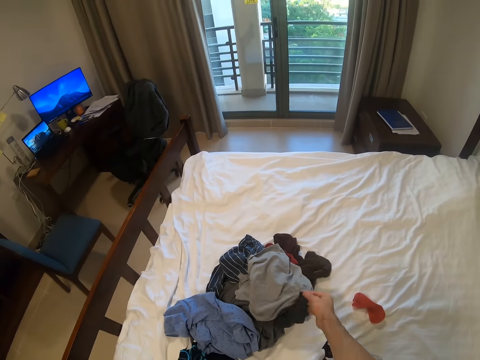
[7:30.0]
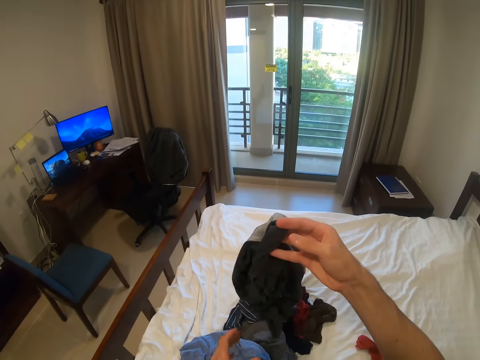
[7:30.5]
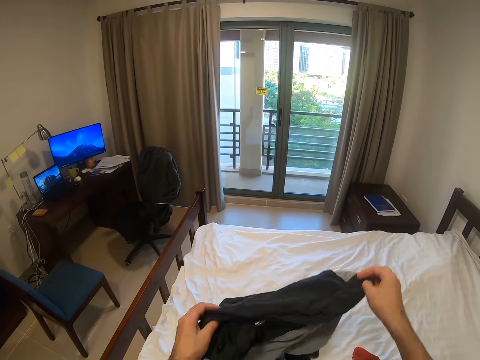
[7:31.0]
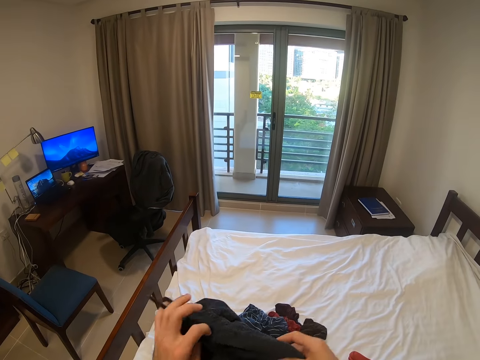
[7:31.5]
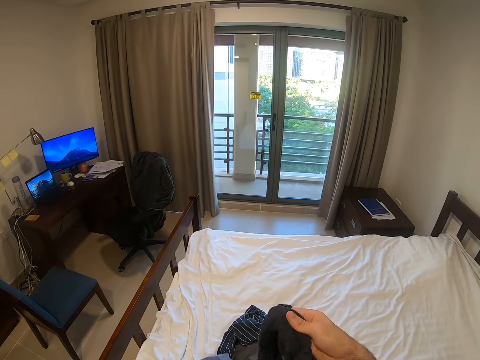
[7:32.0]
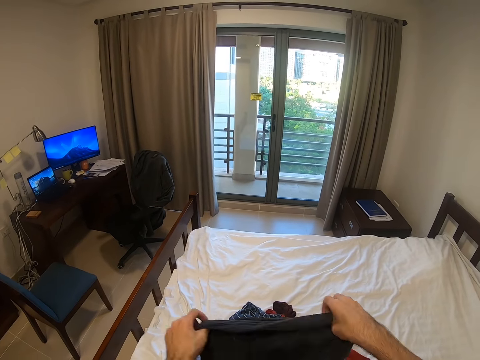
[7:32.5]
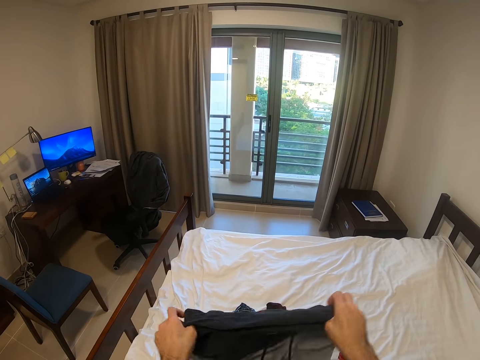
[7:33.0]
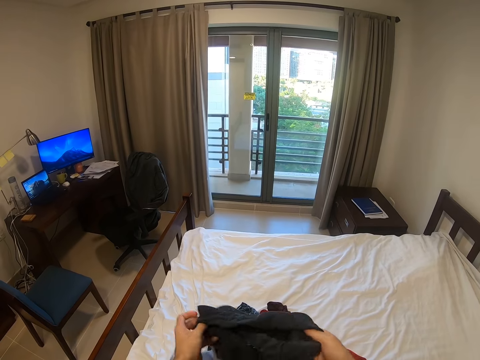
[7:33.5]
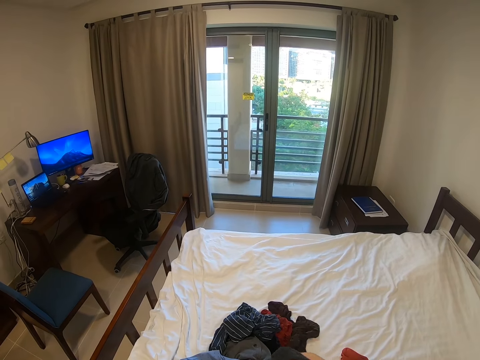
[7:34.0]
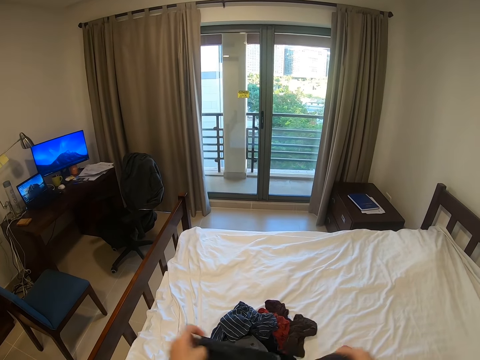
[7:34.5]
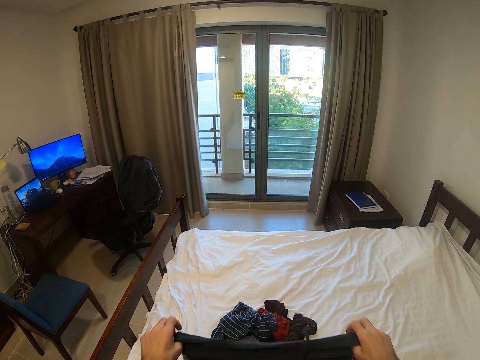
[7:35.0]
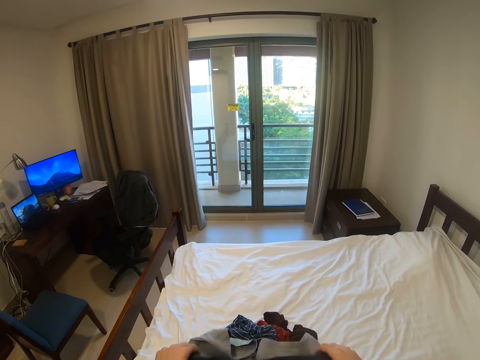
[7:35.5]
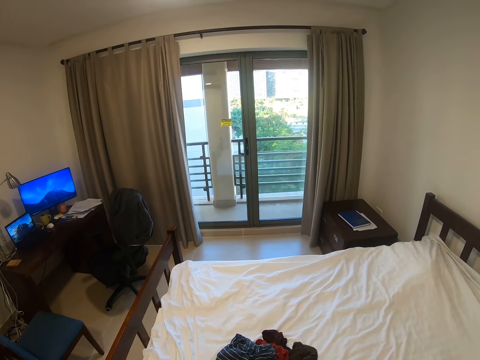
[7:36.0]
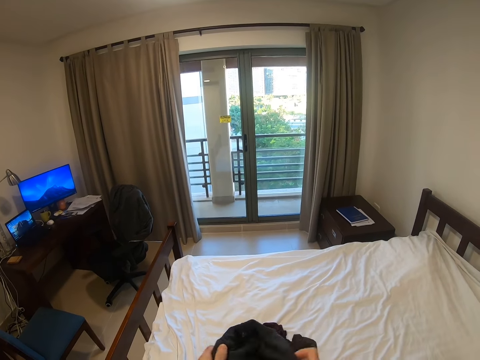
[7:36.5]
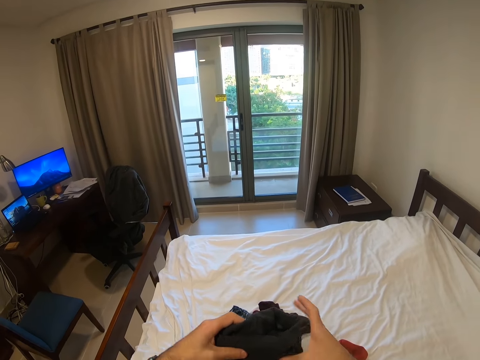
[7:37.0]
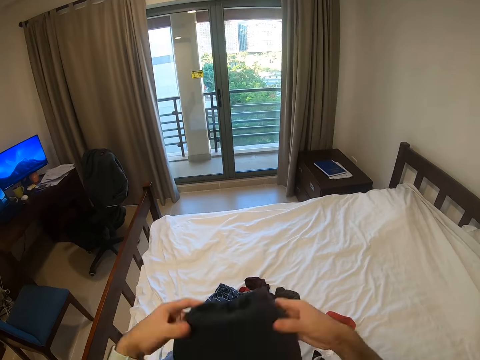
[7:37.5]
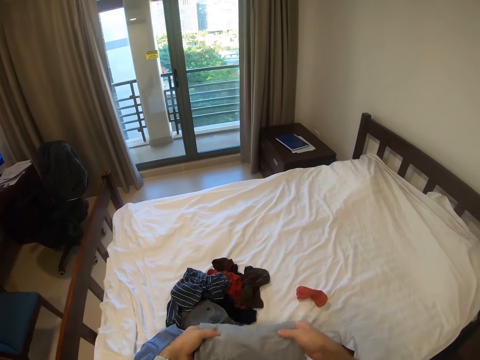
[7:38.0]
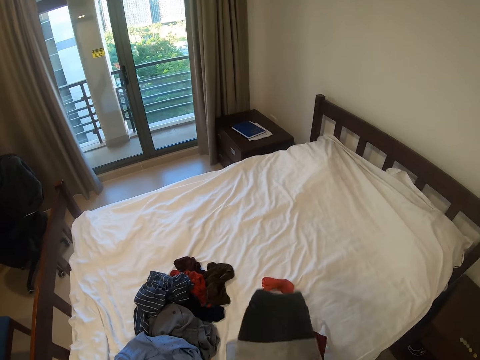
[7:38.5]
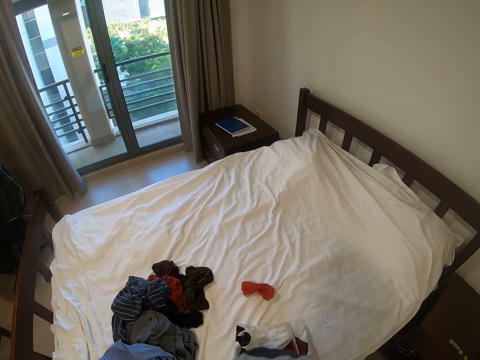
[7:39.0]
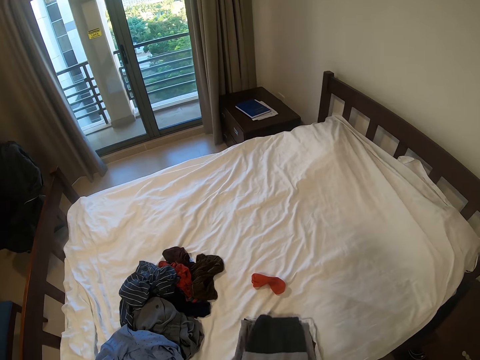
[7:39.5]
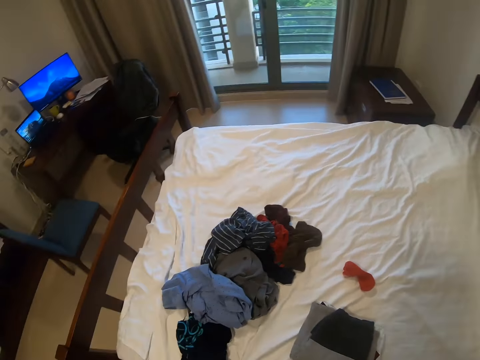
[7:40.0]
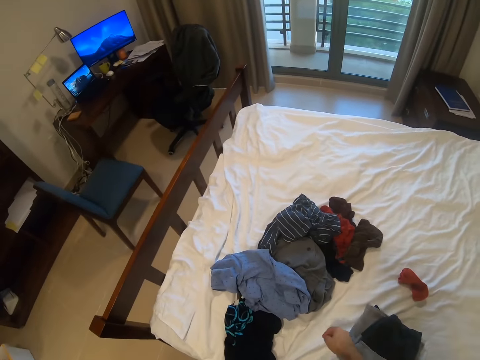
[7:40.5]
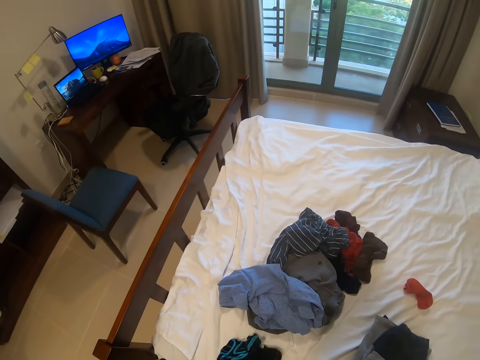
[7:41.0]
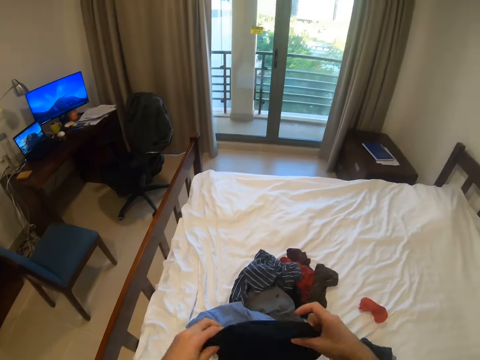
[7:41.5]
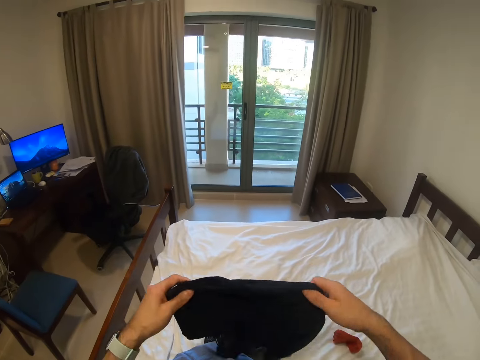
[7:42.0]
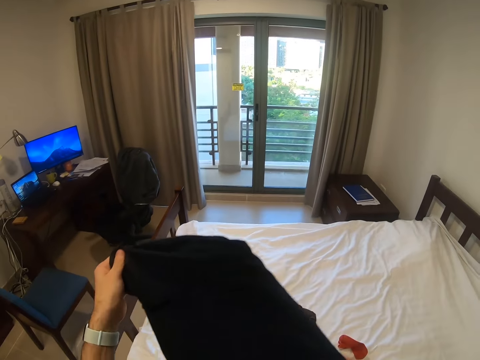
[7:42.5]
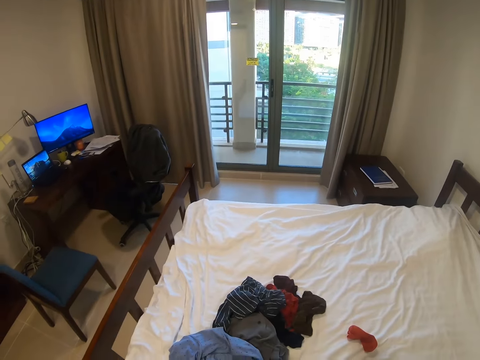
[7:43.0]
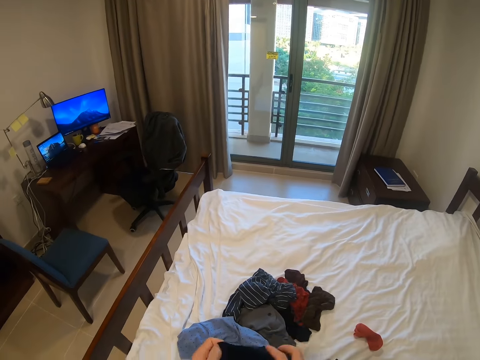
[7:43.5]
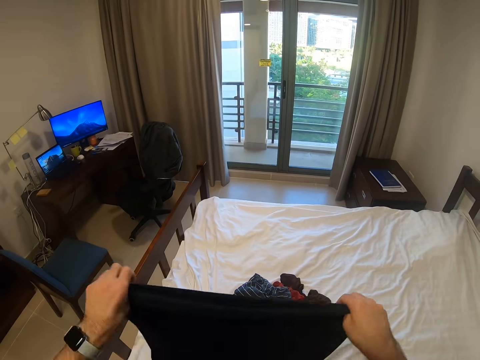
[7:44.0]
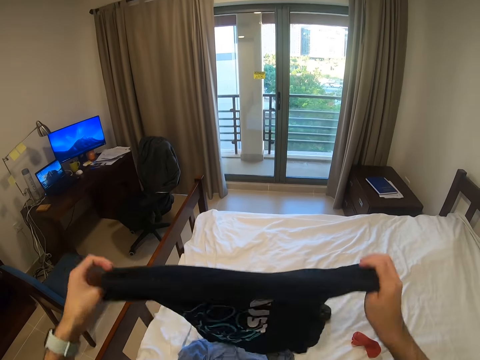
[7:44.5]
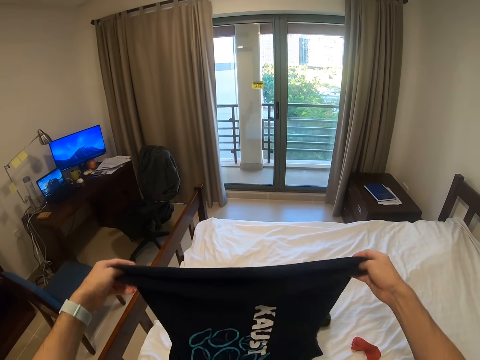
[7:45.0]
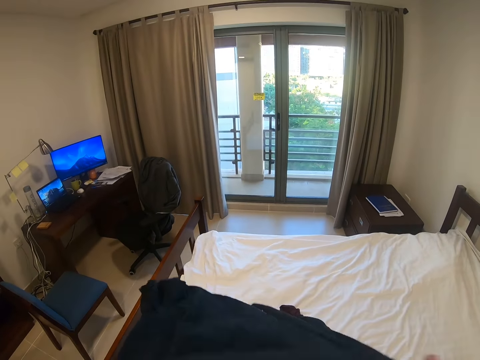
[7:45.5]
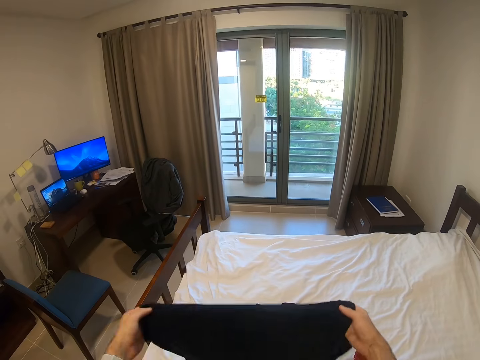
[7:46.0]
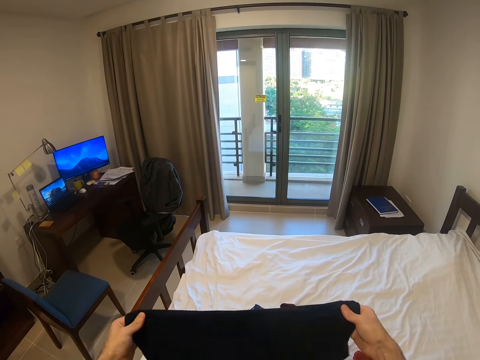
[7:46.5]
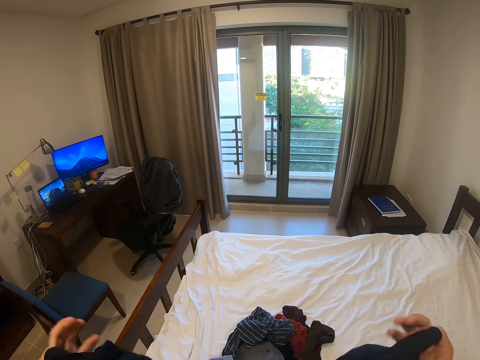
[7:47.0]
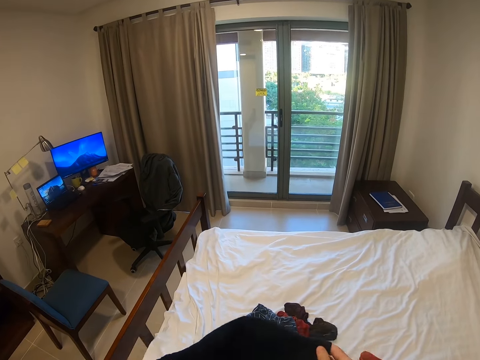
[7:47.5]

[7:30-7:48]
The camera wearer picks up a piece of cloth. They fold the piece of cloth. They fold the piece of cloth again, drop the piece of cloth, pick up the cloth, hold the piece of cloth and fold the piece of cloth.

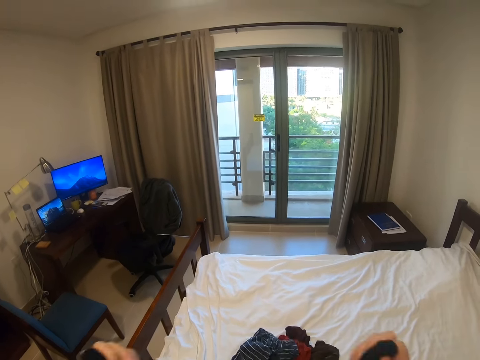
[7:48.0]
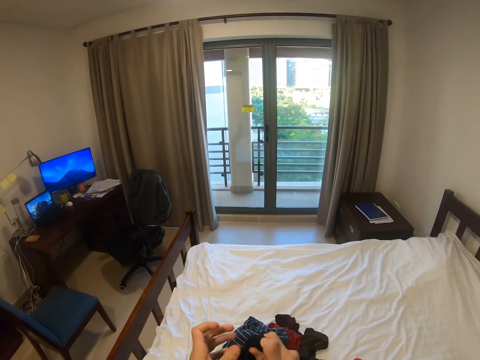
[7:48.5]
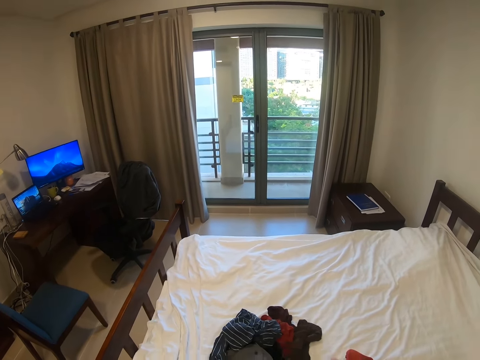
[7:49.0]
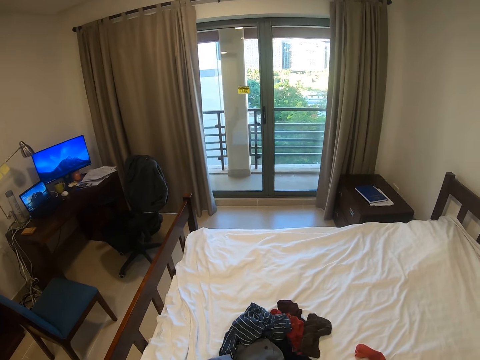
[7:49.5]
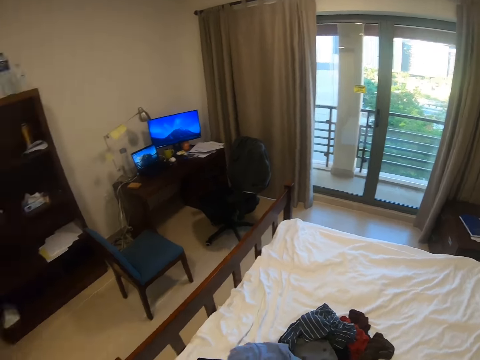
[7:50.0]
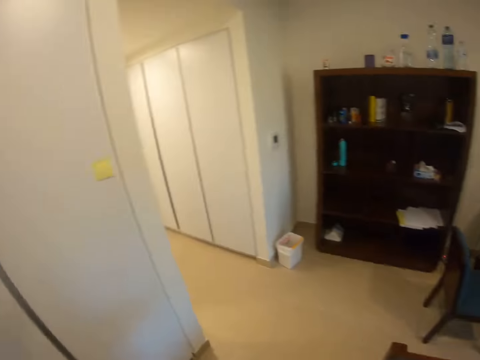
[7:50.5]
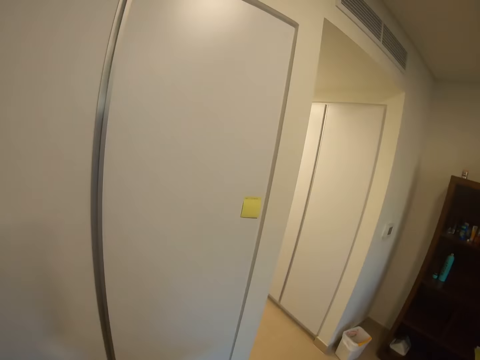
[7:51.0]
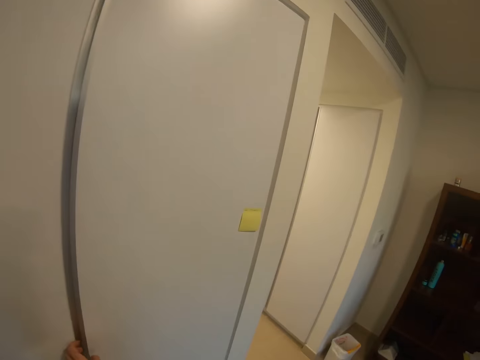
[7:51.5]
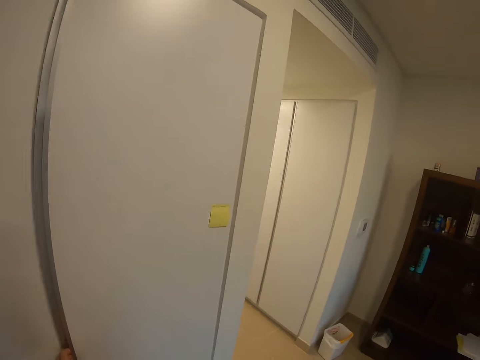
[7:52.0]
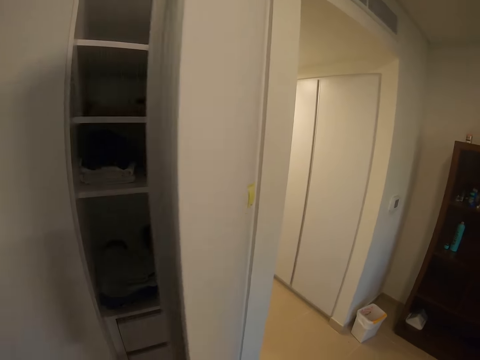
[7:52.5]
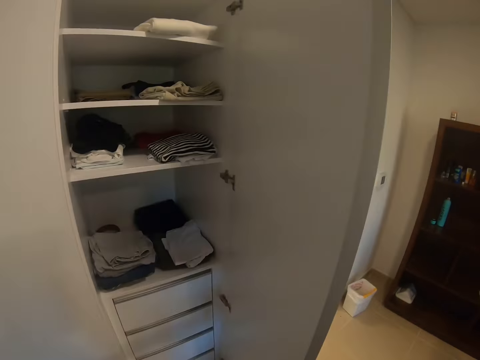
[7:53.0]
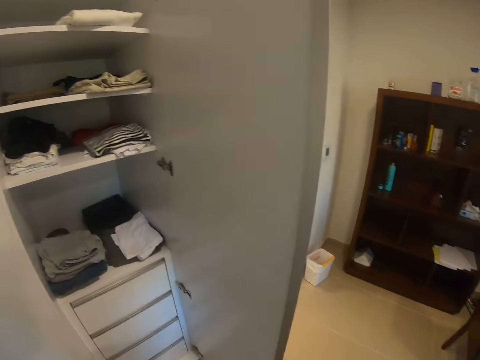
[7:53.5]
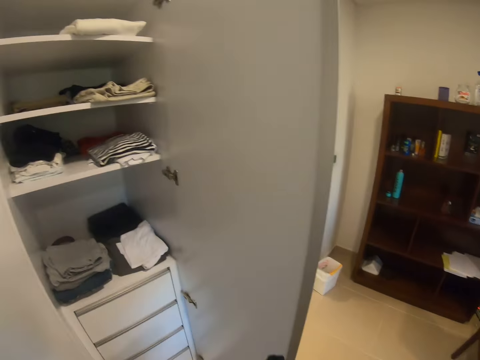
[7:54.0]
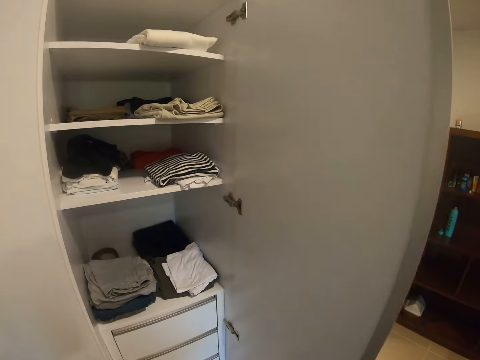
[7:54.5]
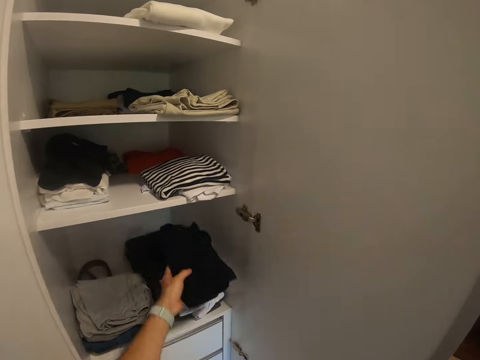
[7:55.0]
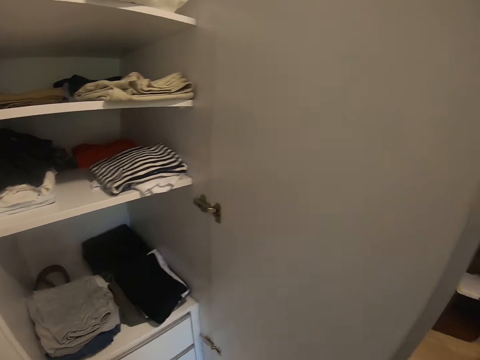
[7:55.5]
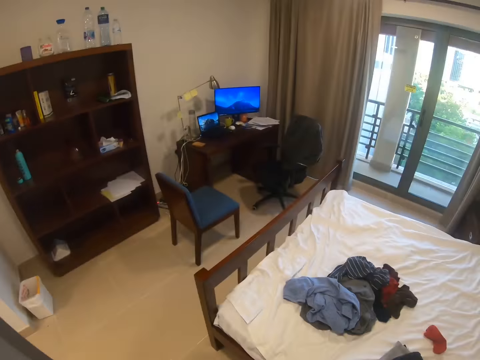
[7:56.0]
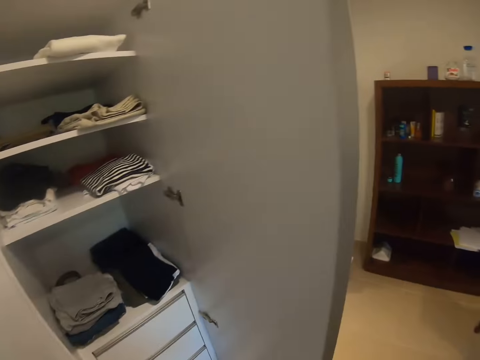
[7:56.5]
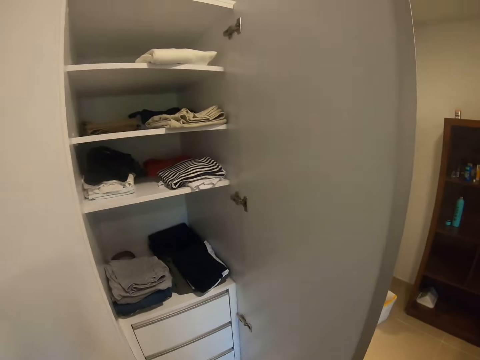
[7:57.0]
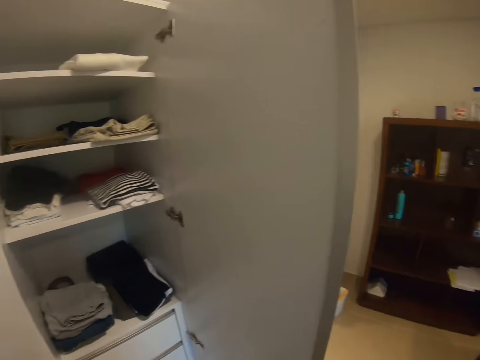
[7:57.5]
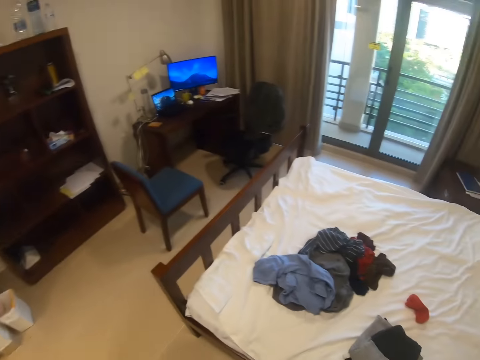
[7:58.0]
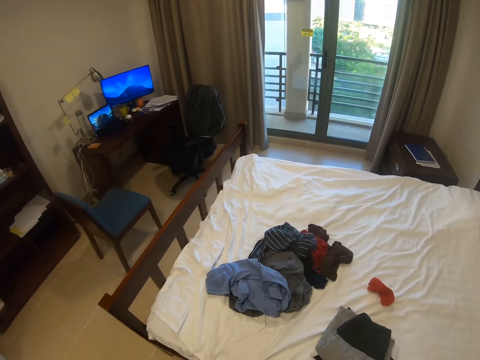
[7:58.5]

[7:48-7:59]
The camera wearer turns. They open a wardrobe. They put a piece of cloth inside the wardrobe. They turn.
